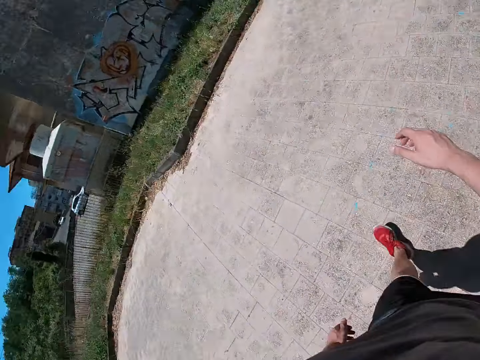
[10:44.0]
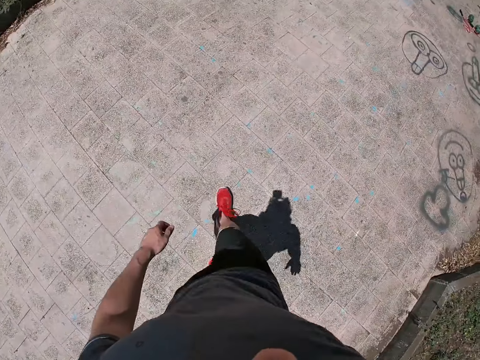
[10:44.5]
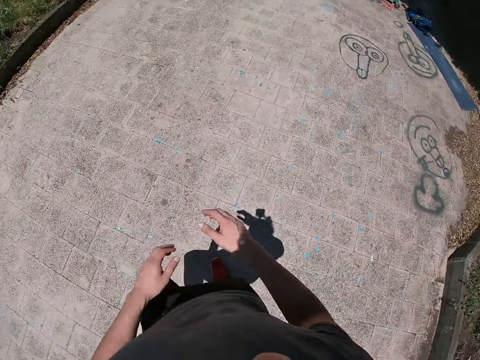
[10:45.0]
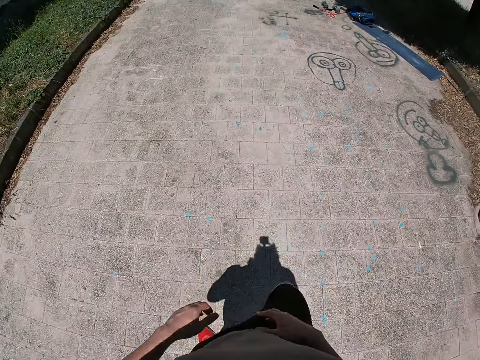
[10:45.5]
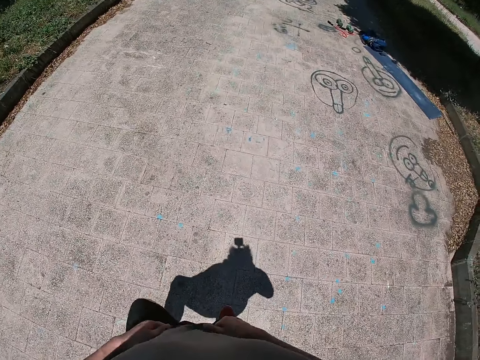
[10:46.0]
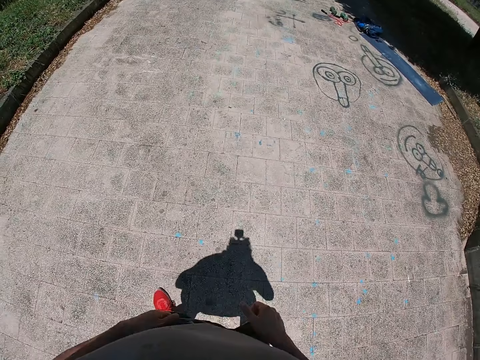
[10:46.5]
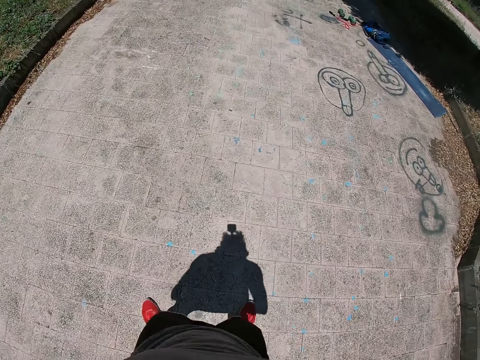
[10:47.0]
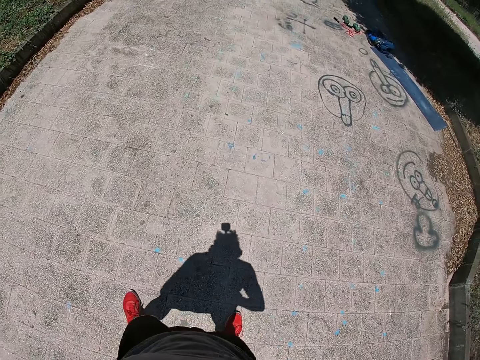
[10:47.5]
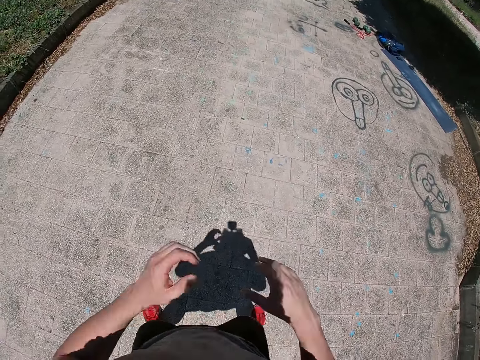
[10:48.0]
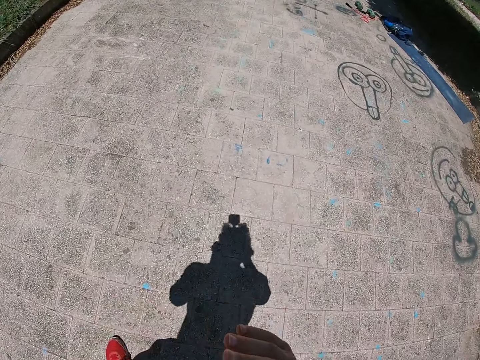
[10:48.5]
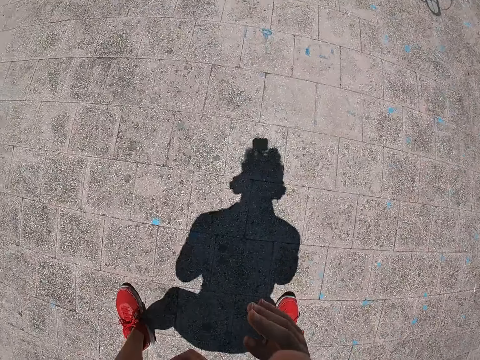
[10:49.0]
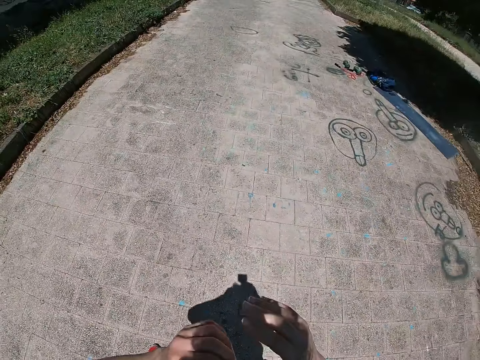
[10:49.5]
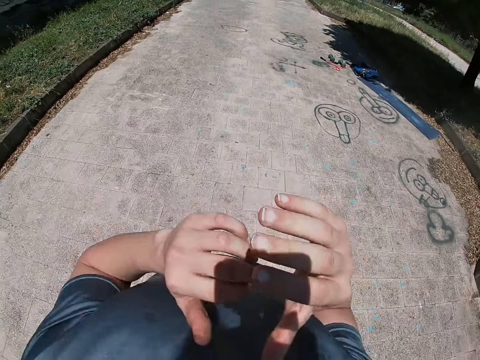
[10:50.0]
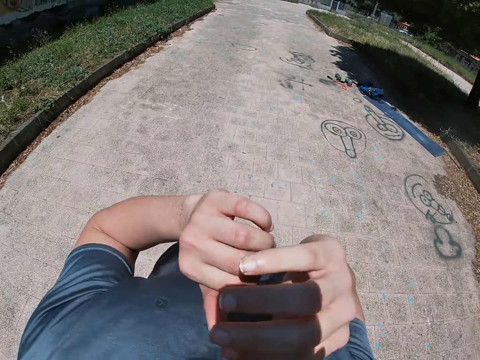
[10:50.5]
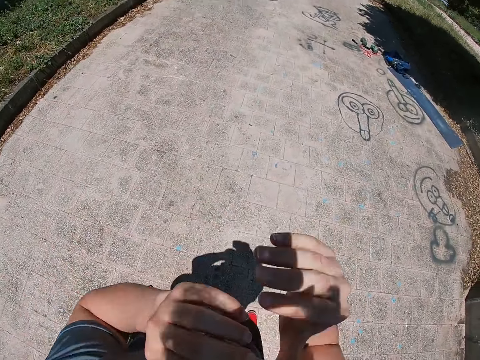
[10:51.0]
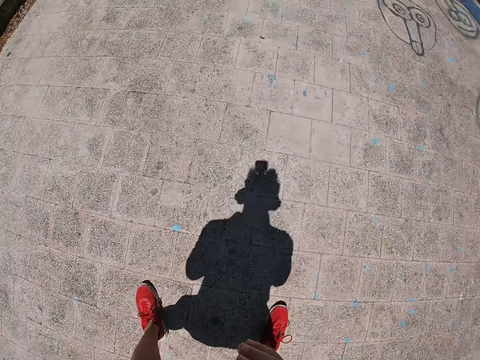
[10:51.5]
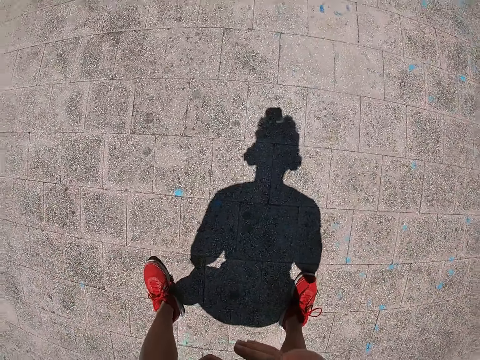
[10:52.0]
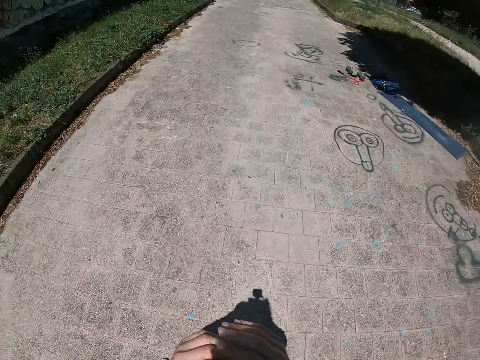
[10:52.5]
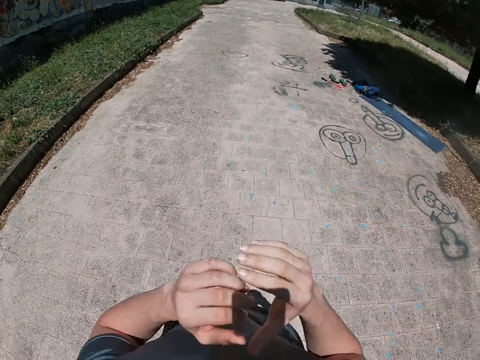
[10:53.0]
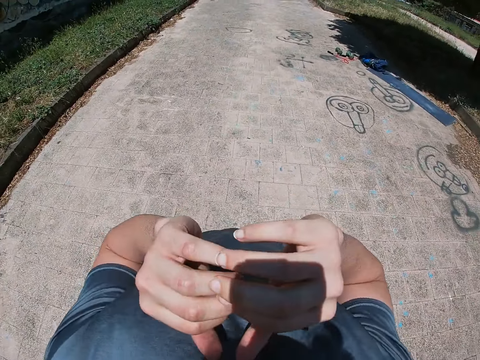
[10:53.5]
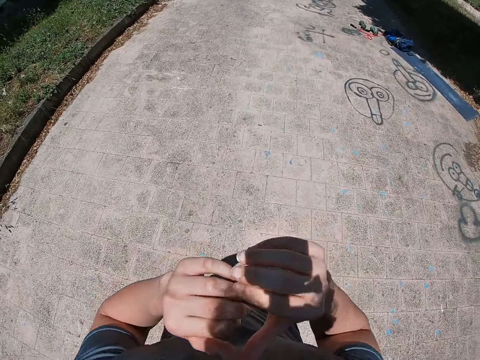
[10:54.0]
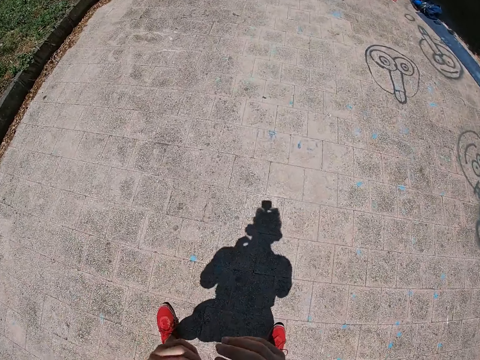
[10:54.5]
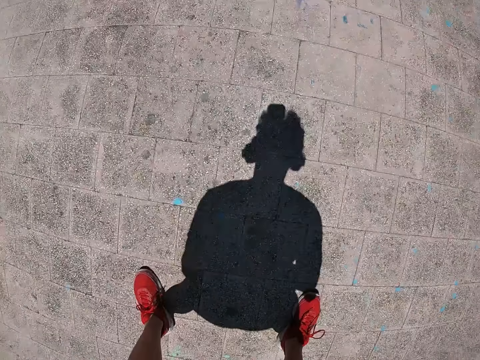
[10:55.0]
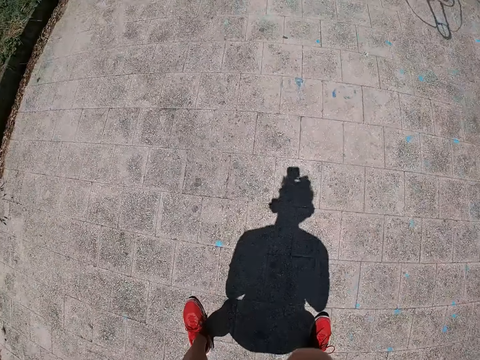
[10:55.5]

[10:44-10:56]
The camera wearer does the squats exercise.

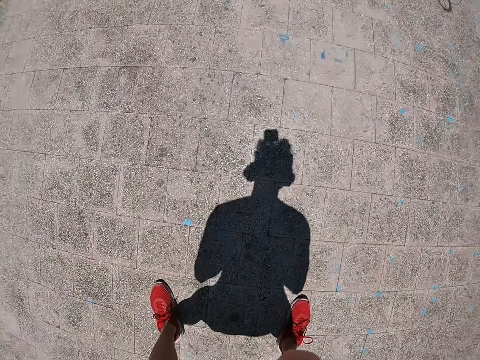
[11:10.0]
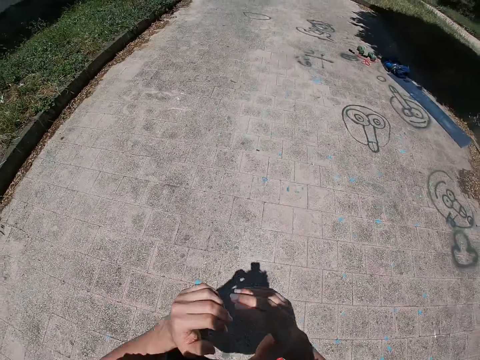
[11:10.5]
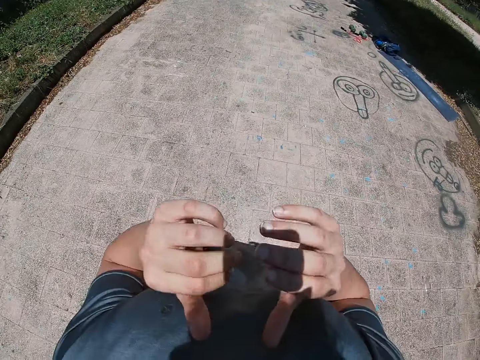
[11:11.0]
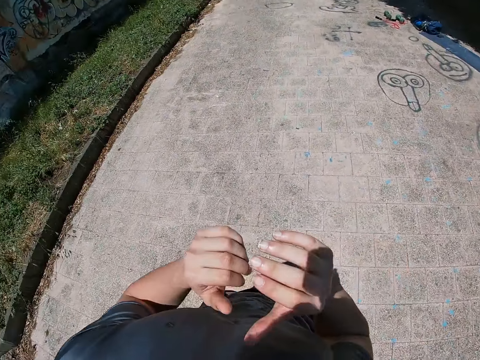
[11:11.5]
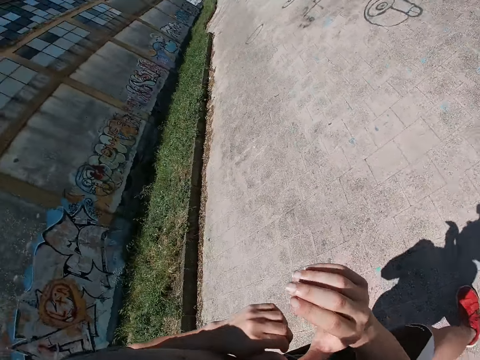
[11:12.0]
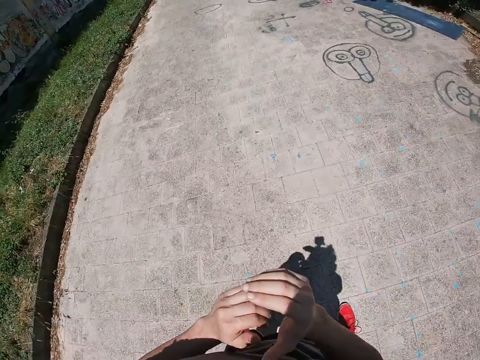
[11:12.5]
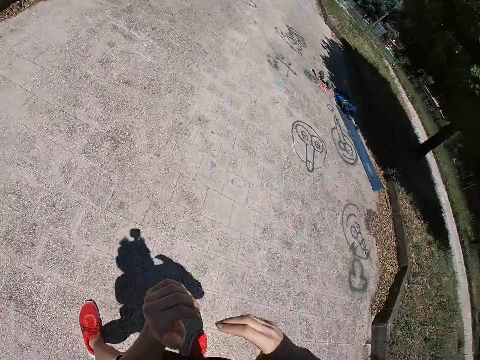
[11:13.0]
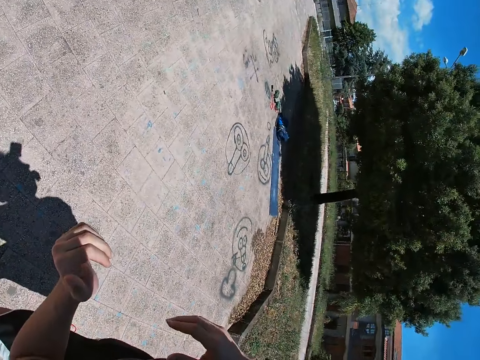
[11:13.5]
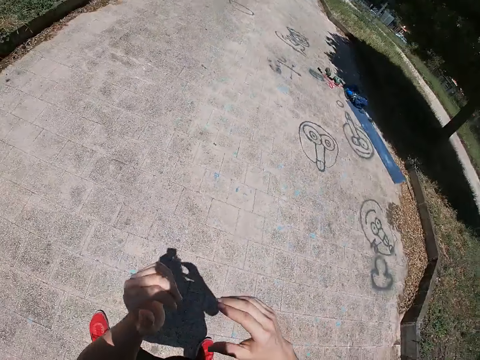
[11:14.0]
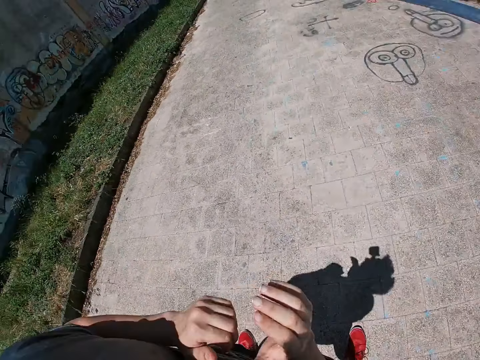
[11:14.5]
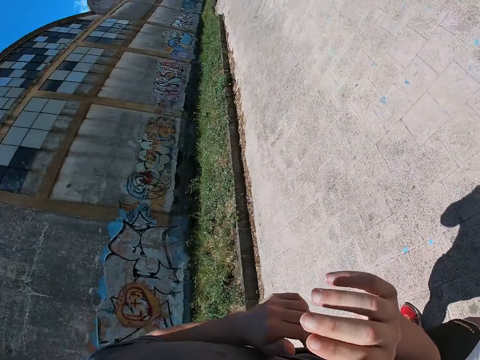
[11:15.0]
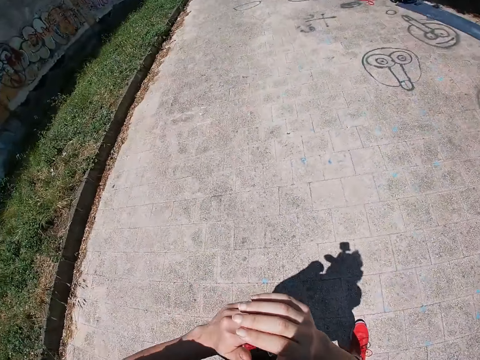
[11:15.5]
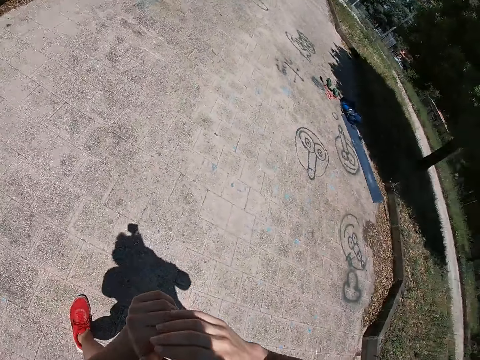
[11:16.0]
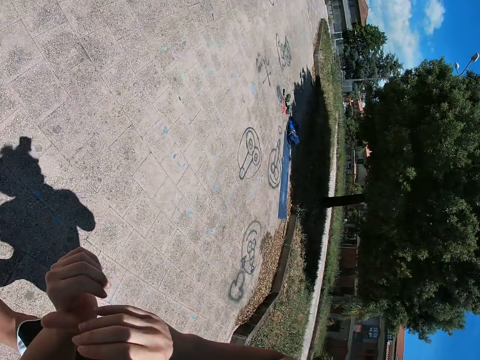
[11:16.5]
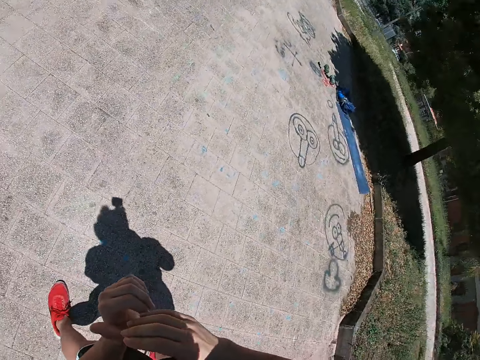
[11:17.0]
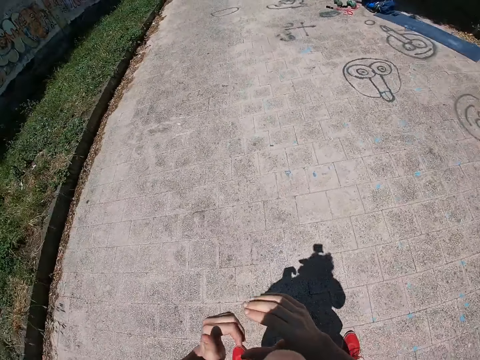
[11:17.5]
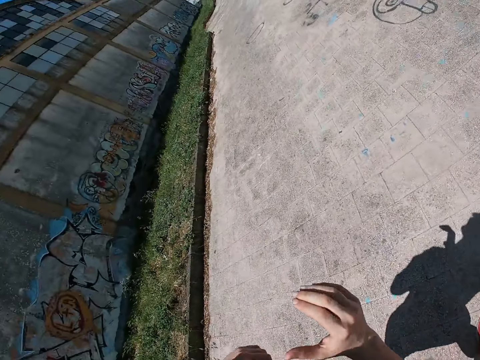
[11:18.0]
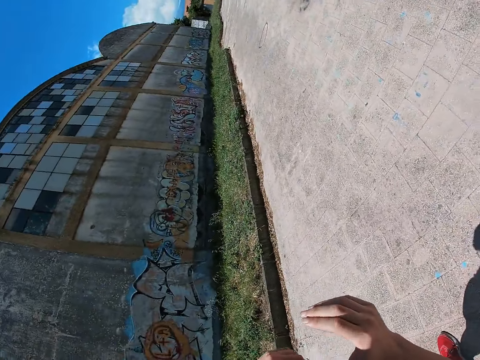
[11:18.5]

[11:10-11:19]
The camera wearer stretches his body. He moves his body from side to side.

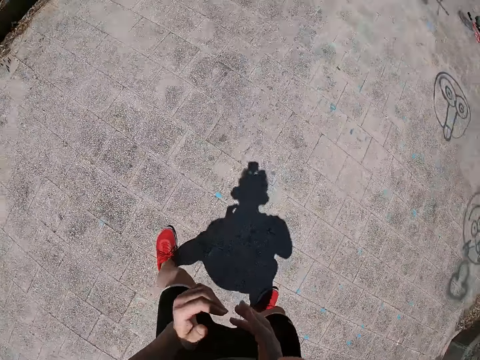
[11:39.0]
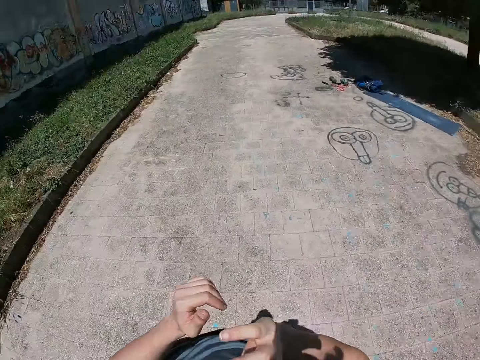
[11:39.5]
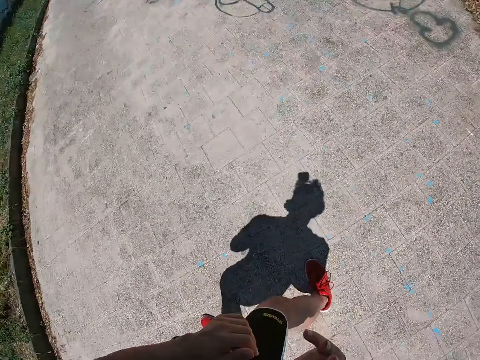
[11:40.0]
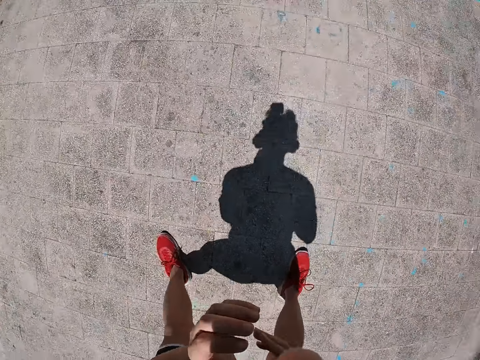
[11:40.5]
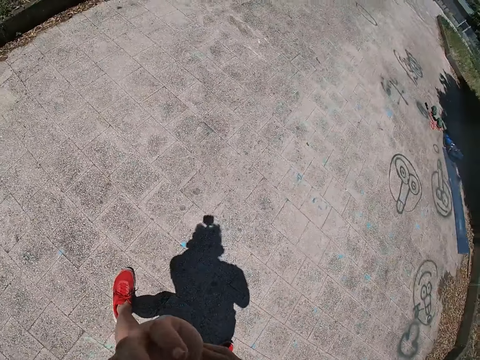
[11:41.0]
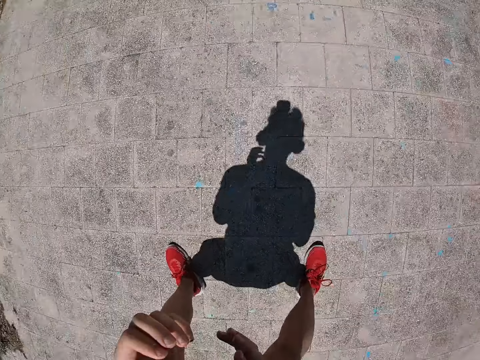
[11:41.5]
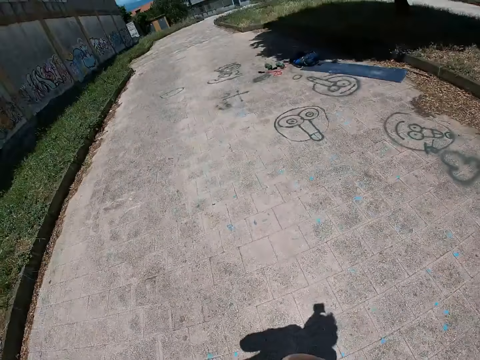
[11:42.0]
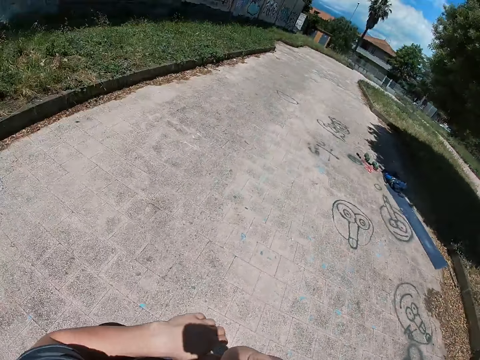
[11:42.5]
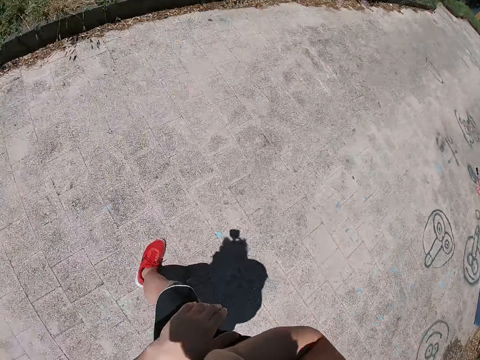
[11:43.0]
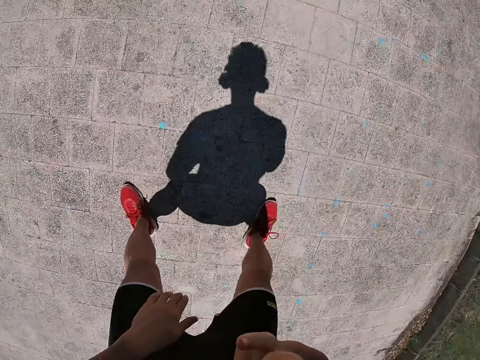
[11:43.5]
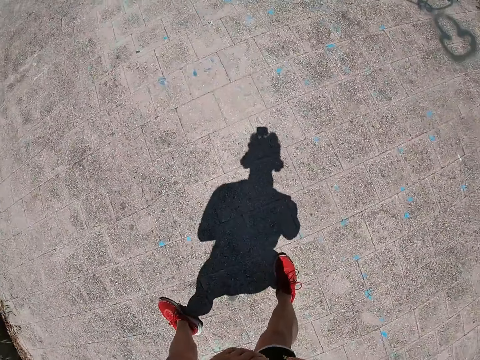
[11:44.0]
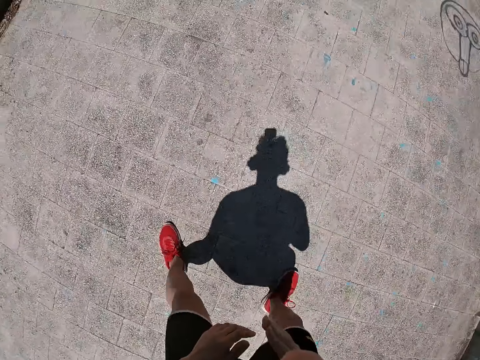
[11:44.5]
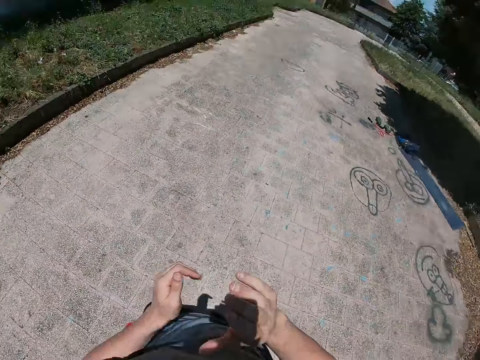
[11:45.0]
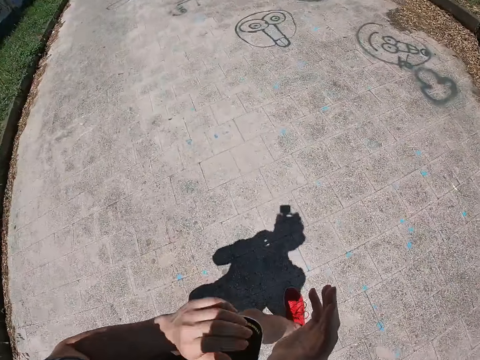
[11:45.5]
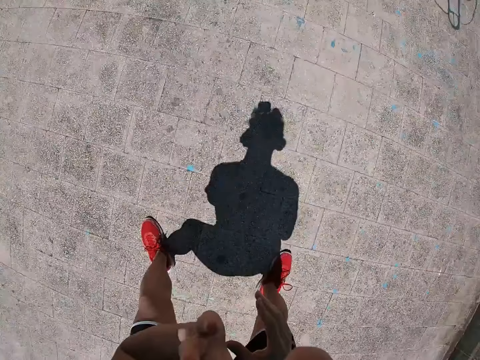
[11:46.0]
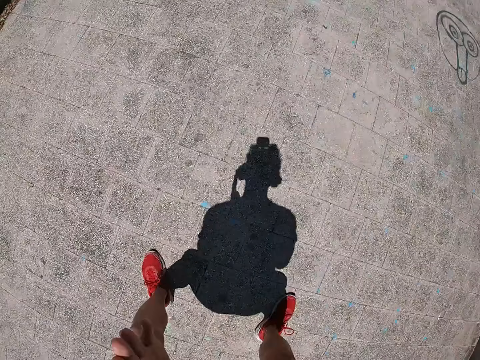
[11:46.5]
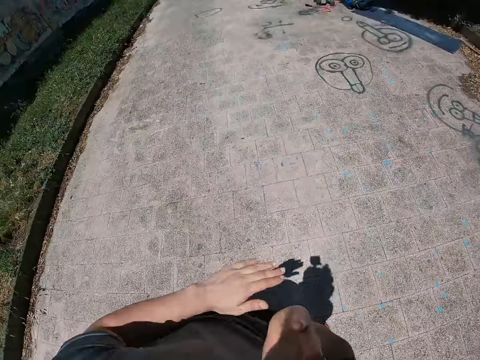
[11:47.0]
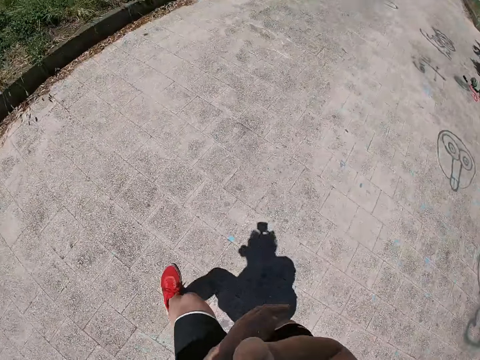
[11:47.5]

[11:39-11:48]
The camera wearer bends up and down.
